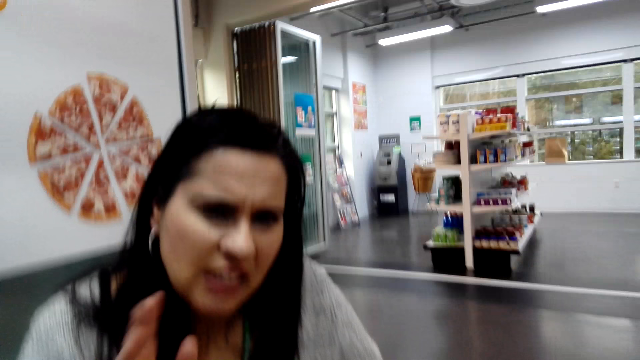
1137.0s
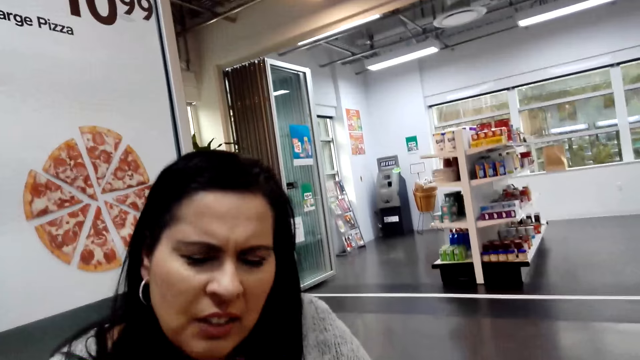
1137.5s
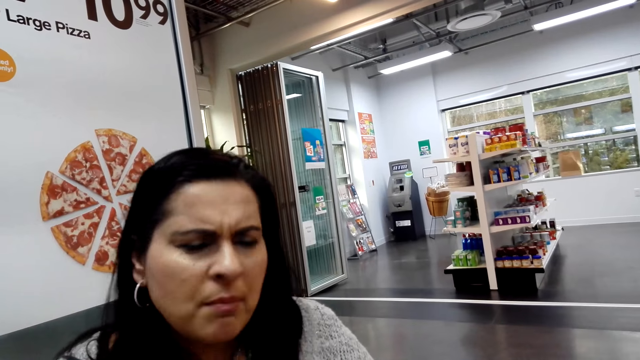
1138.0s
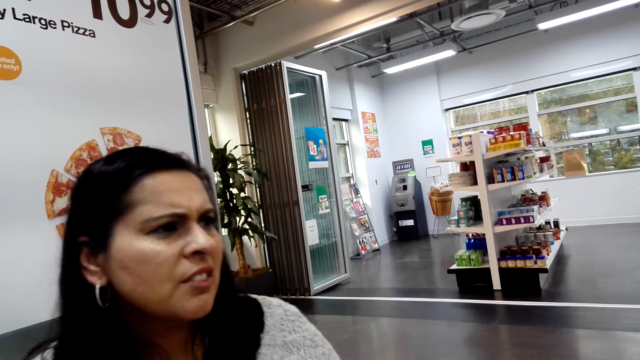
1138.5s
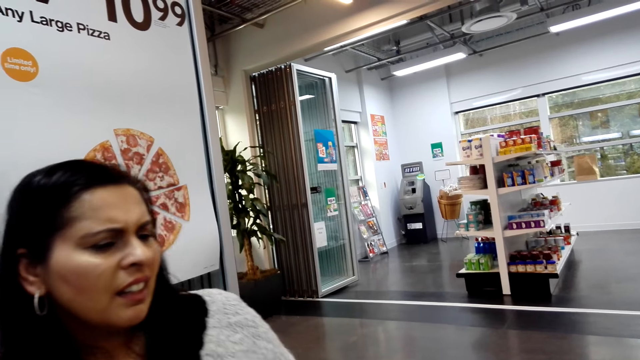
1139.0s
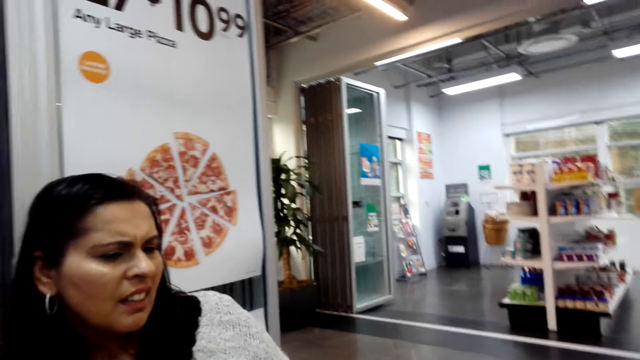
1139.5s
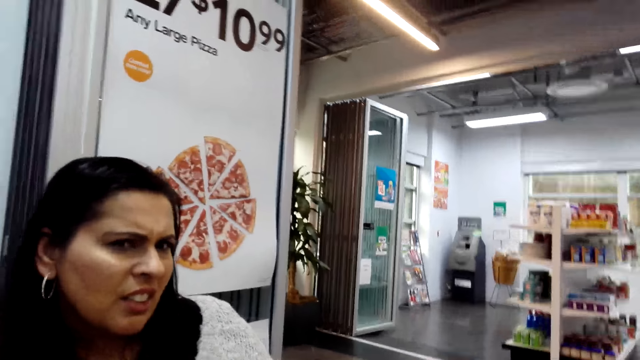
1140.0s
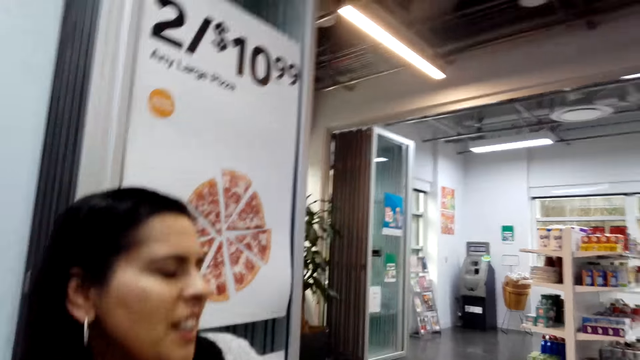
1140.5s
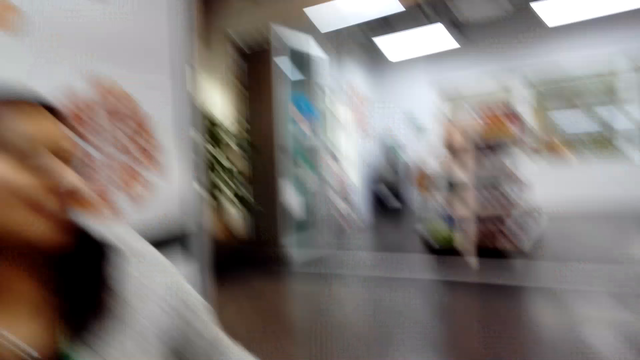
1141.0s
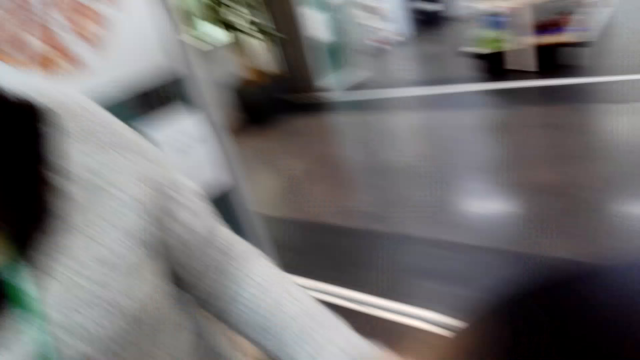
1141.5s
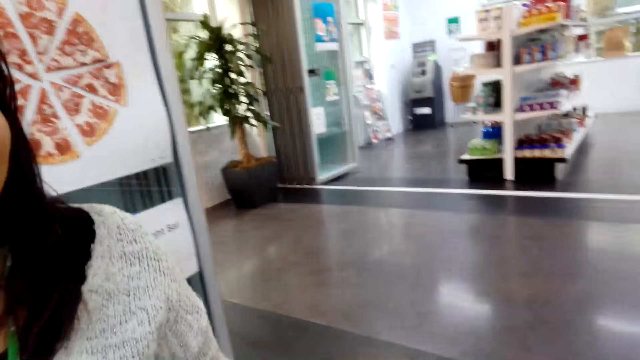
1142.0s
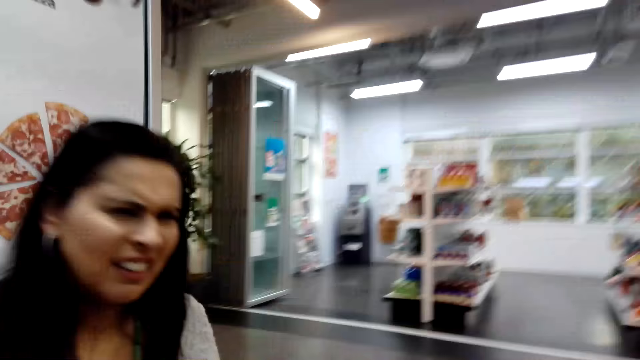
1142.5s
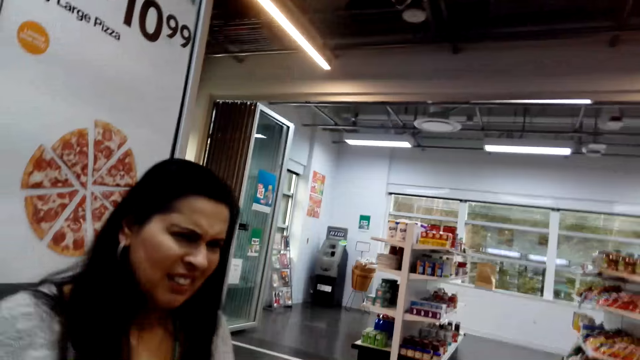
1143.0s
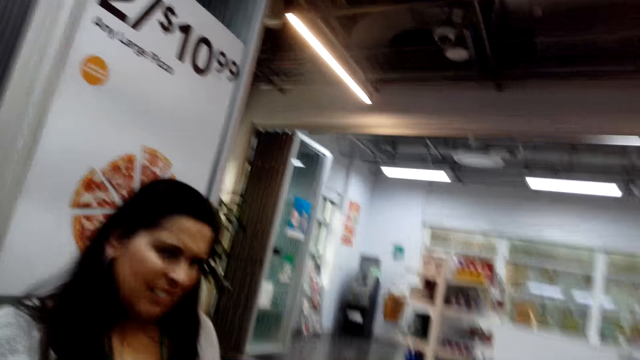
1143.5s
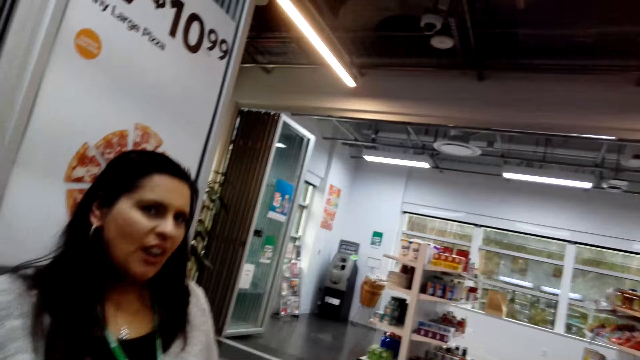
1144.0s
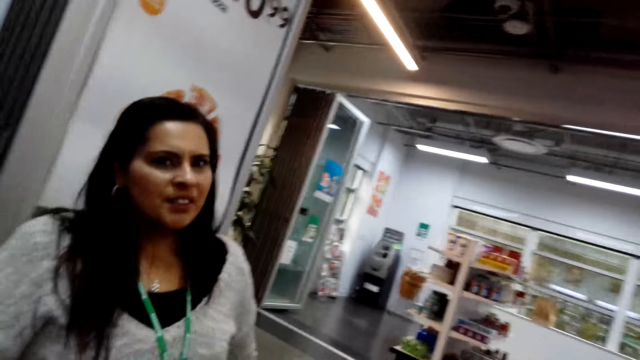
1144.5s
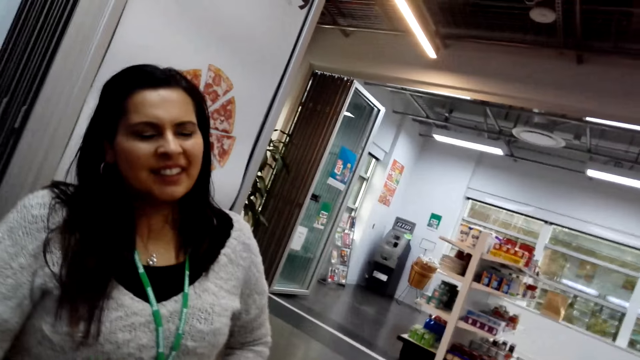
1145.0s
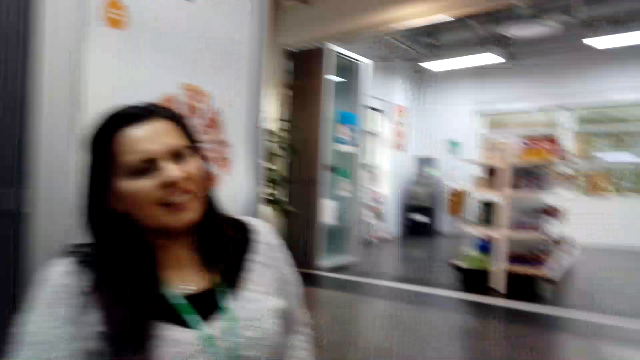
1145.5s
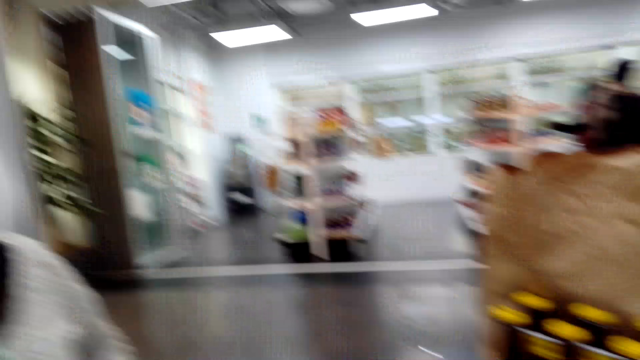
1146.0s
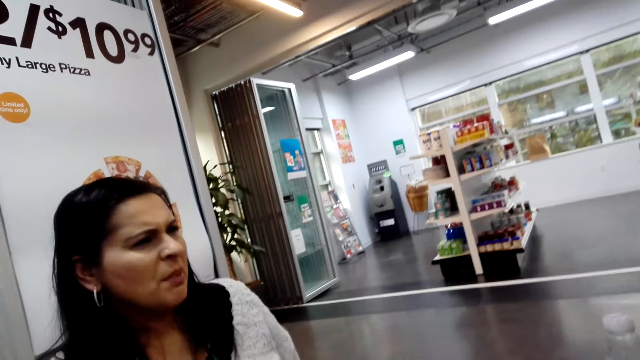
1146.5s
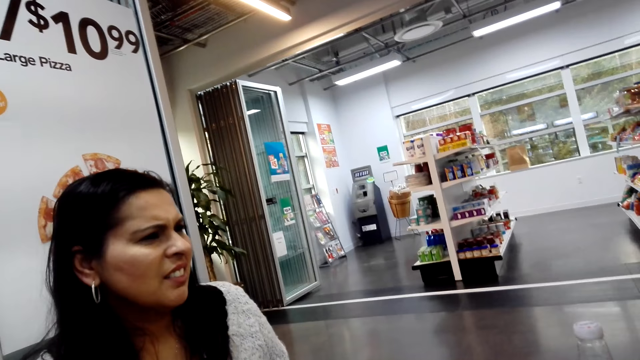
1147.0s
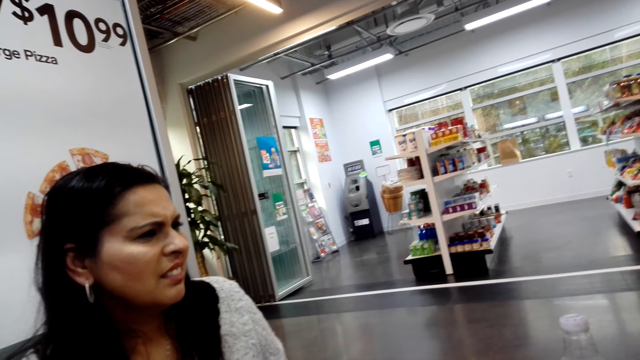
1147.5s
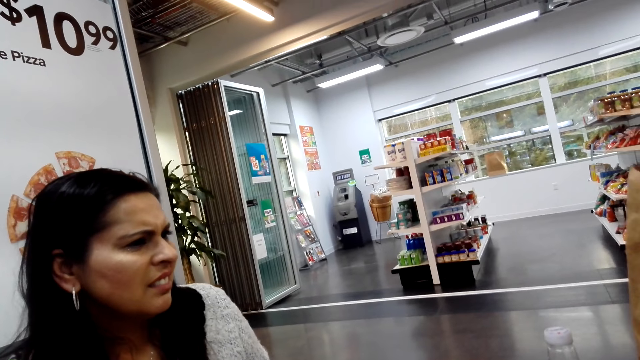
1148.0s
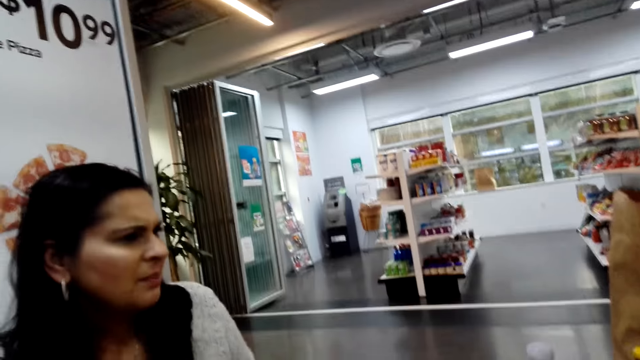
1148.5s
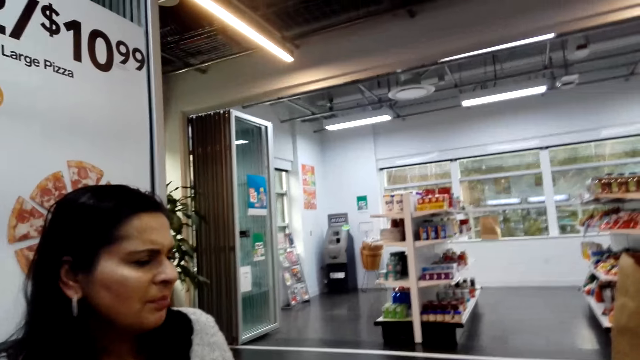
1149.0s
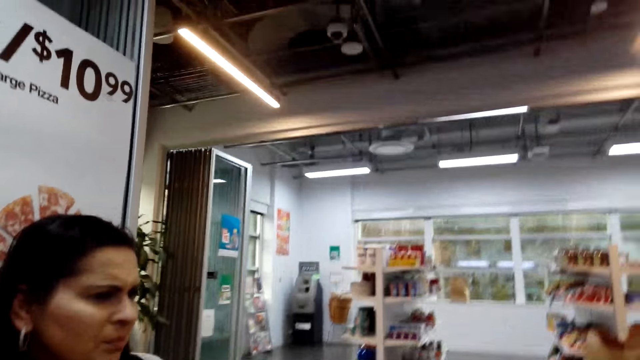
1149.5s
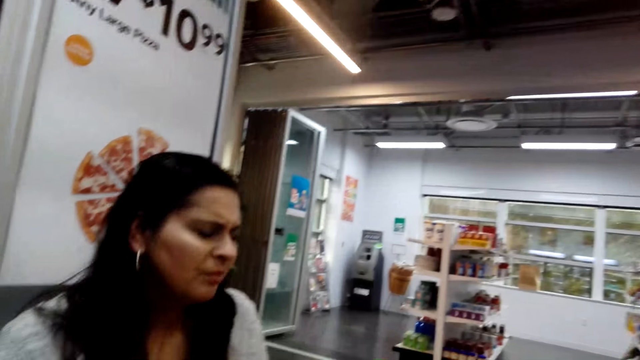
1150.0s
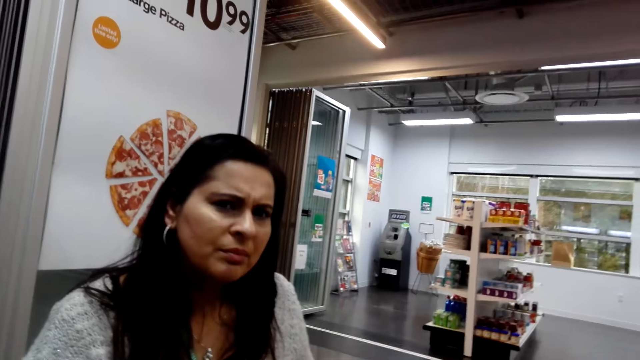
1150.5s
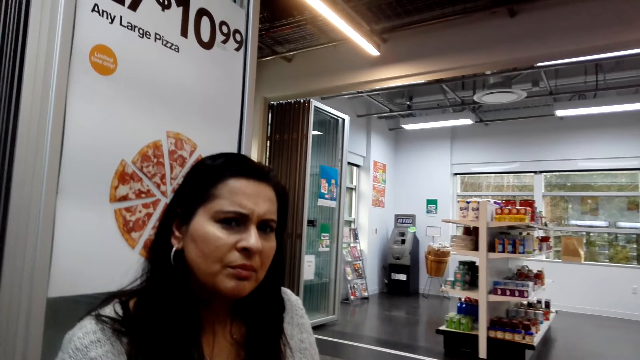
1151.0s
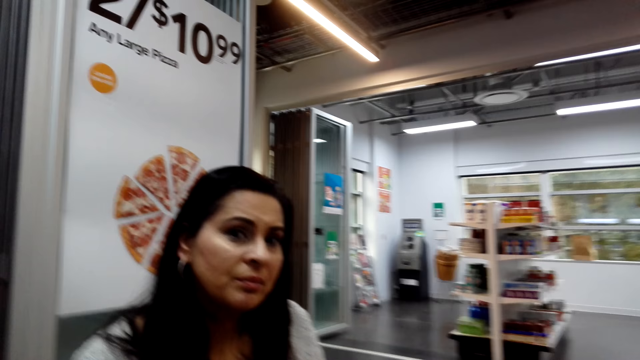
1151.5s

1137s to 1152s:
The camera wearer responds to a woman. They look around. They talk to the woman. The woman talks to the camera wearer. The camera wearer converses with the woman.

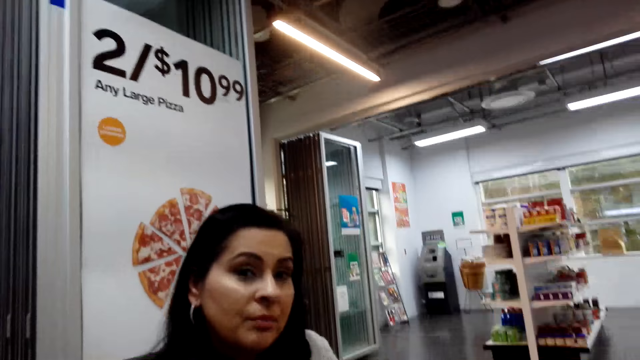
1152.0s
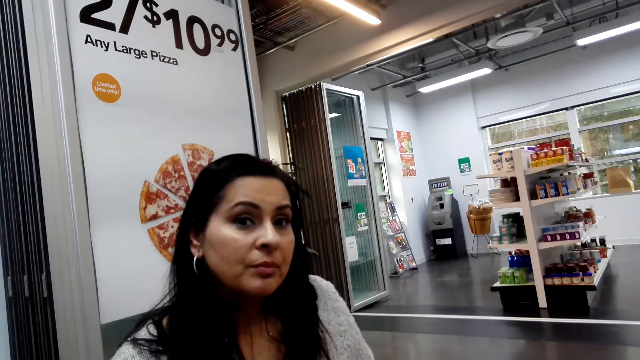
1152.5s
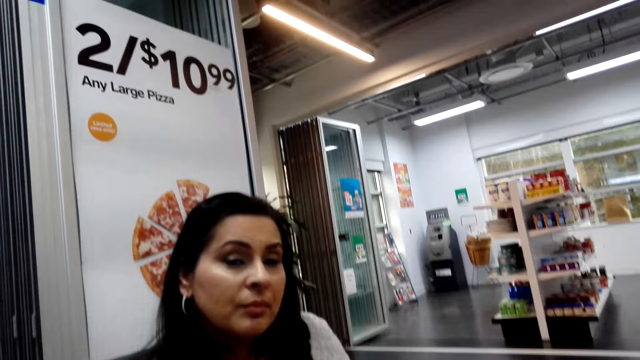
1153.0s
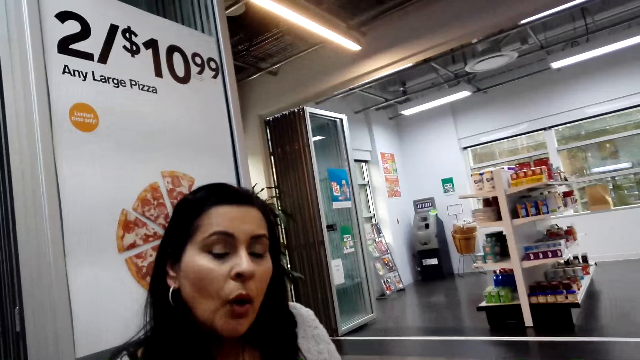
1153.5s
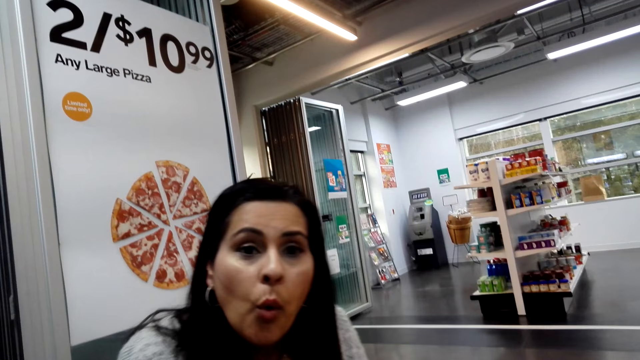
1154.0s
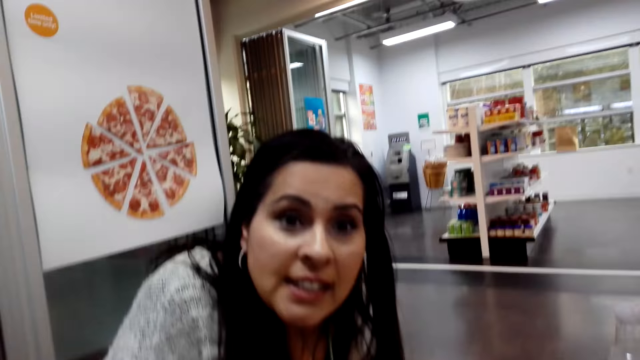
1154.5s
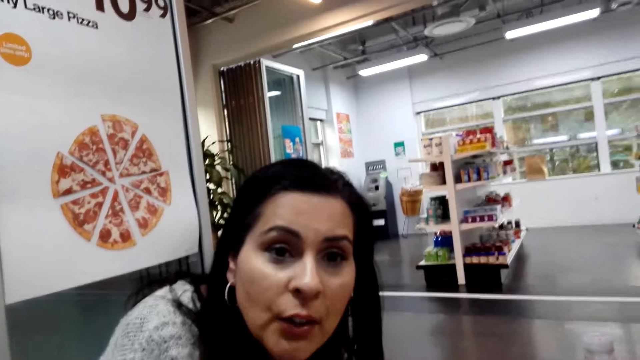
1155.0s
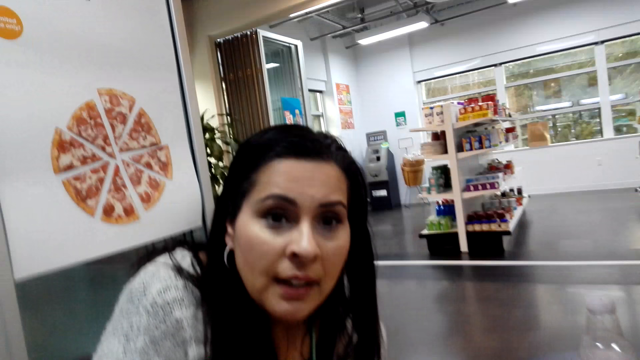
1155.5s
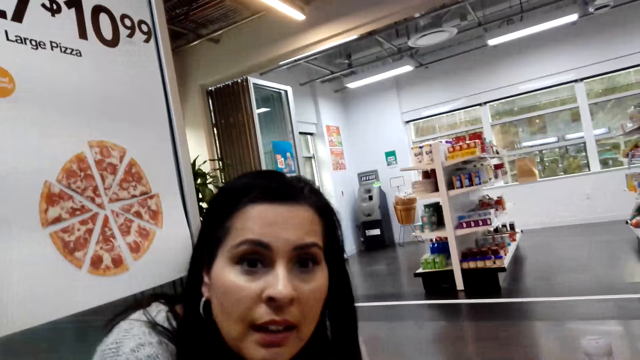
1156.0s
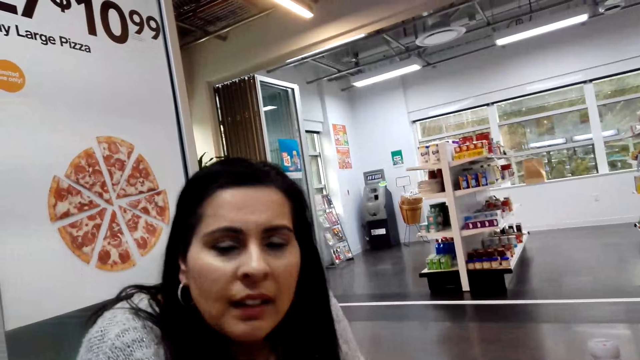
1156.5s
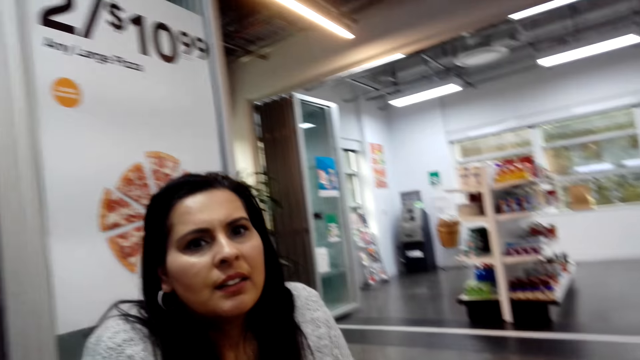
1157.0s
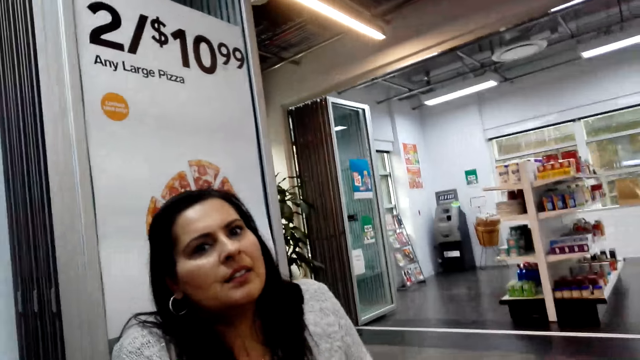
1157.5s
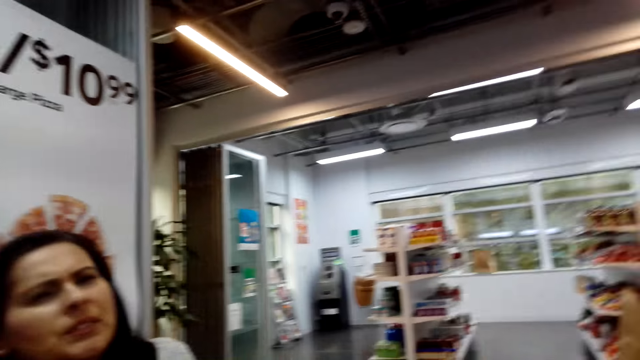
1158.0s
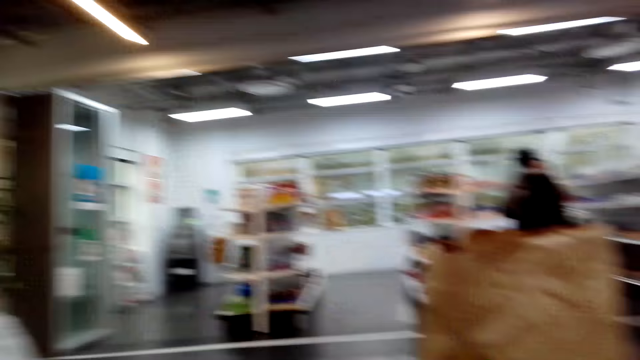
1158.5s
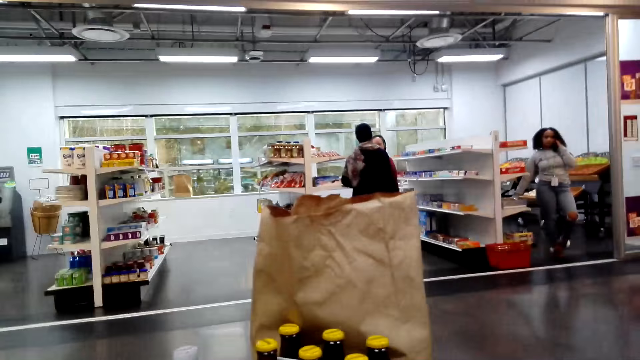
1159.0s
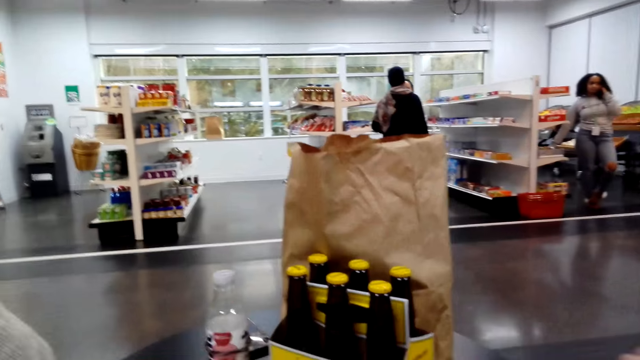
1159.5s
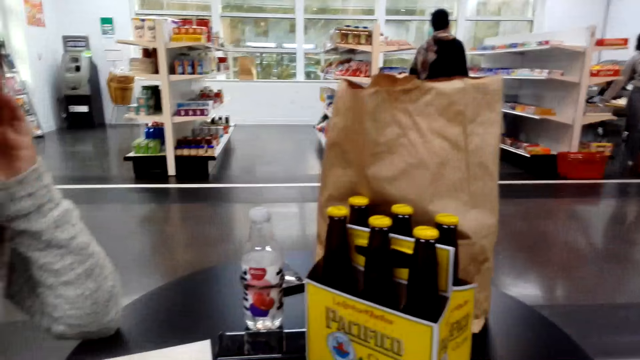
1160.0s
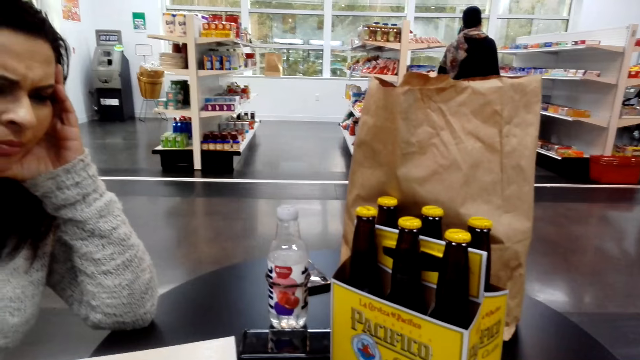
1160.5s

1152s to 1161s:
A woman responds to the camera wearer. The camera wearer converses with the woman. They look around the supermarket.
